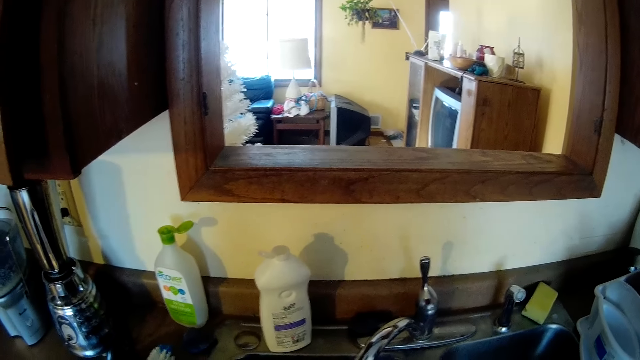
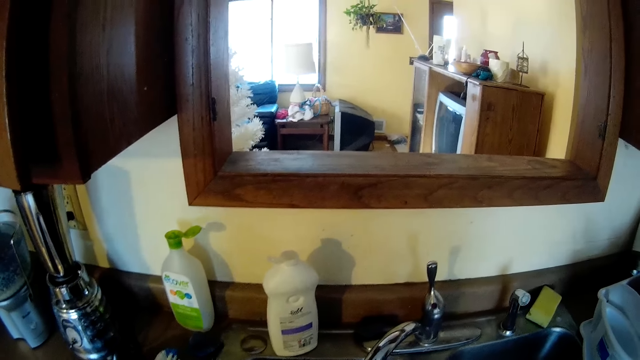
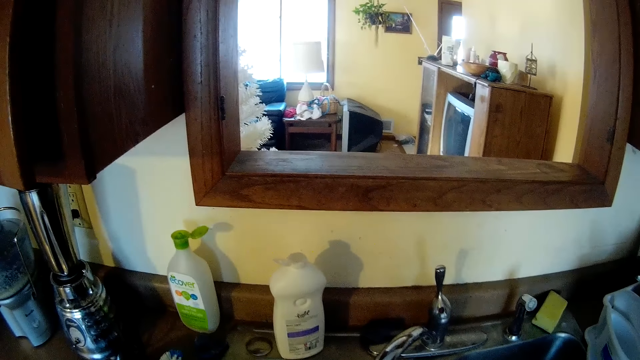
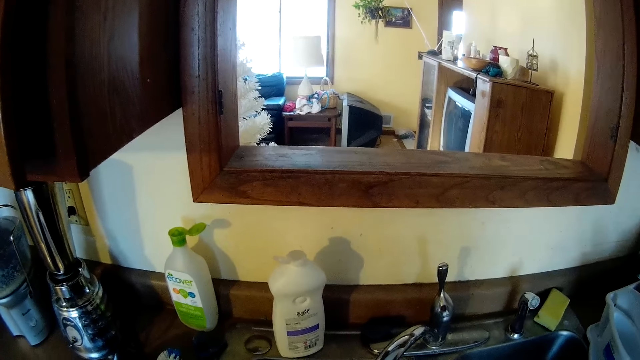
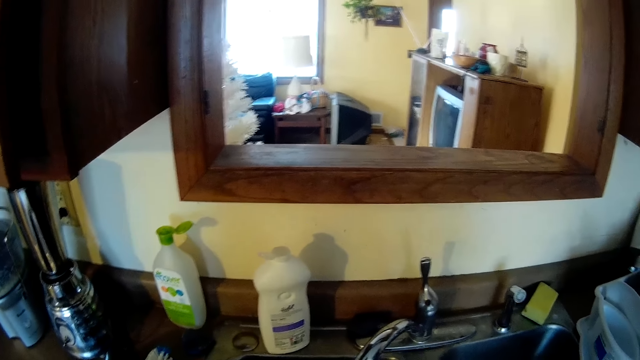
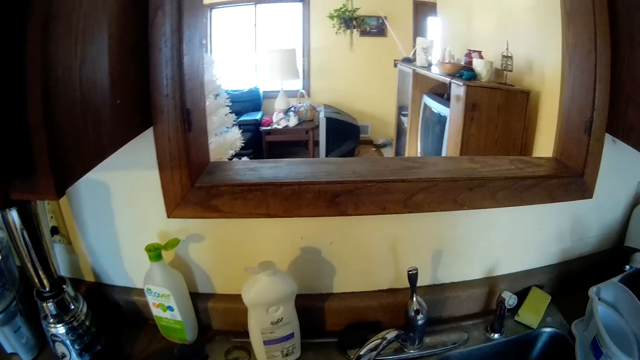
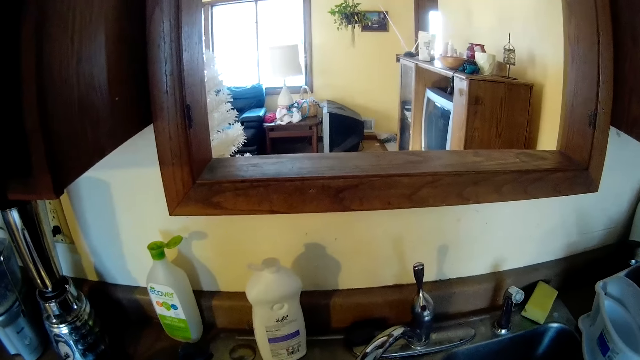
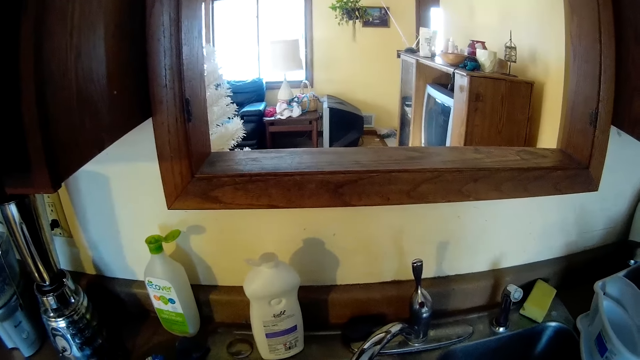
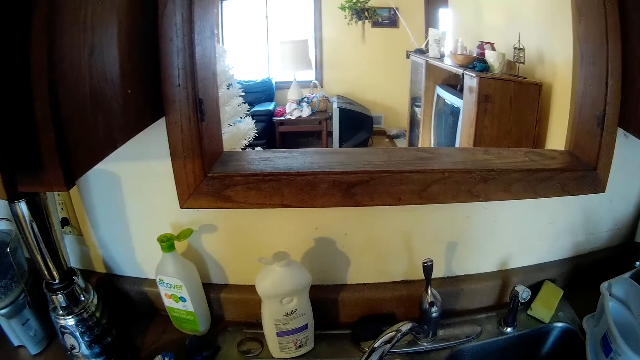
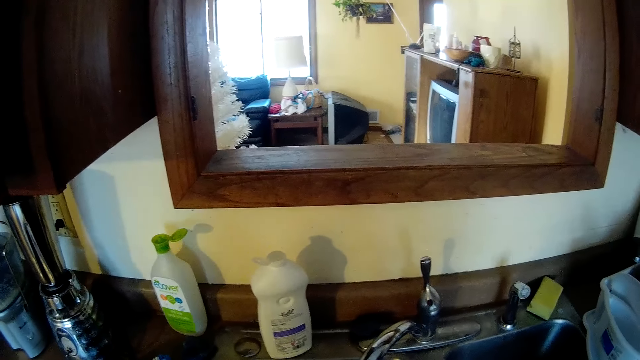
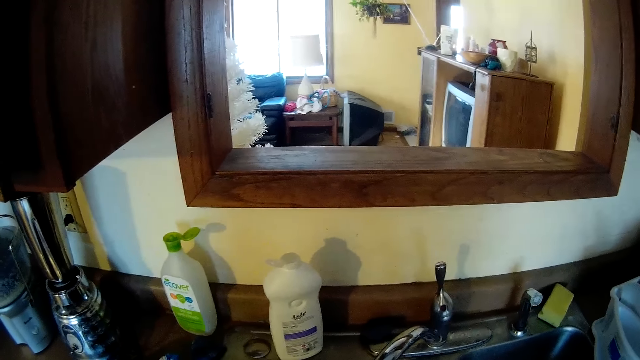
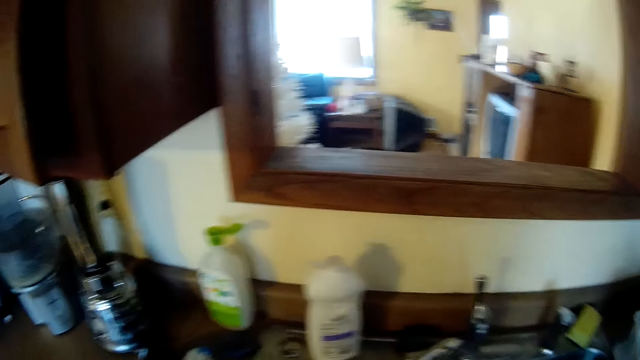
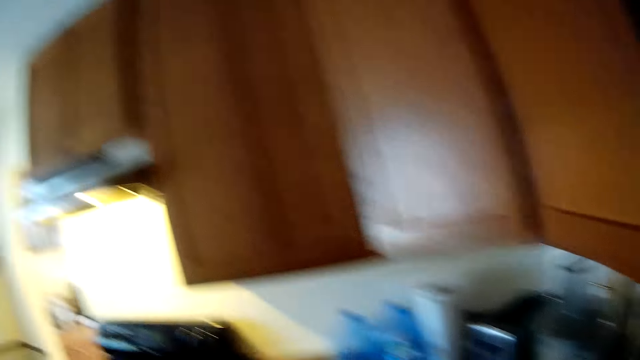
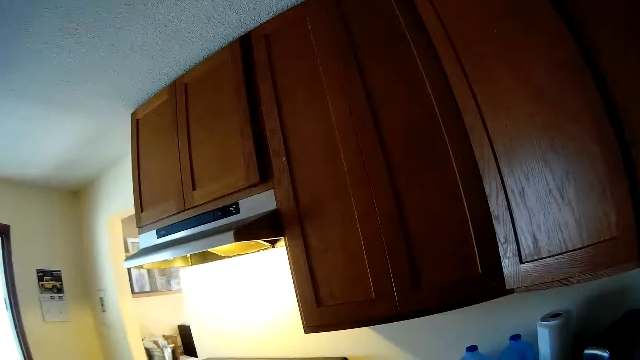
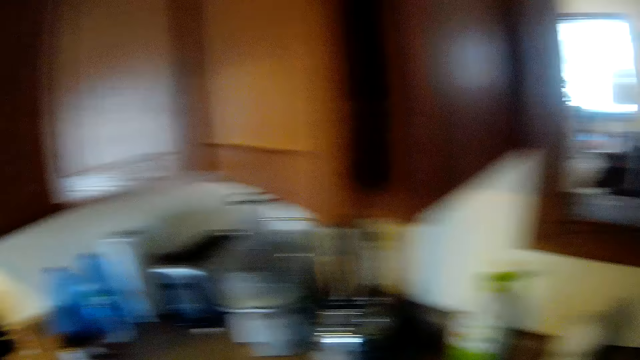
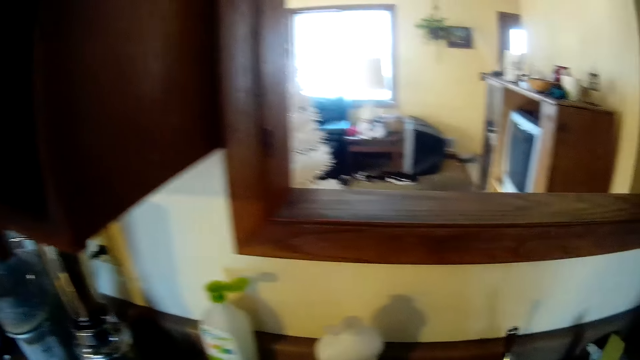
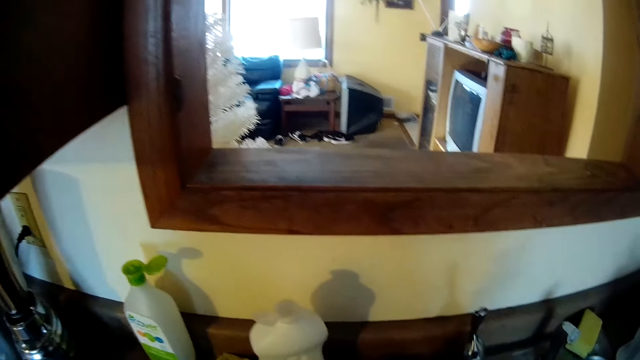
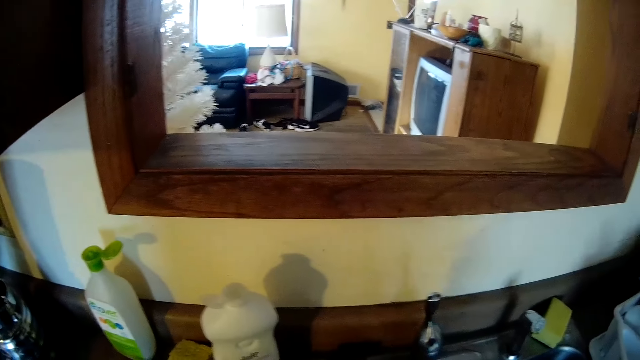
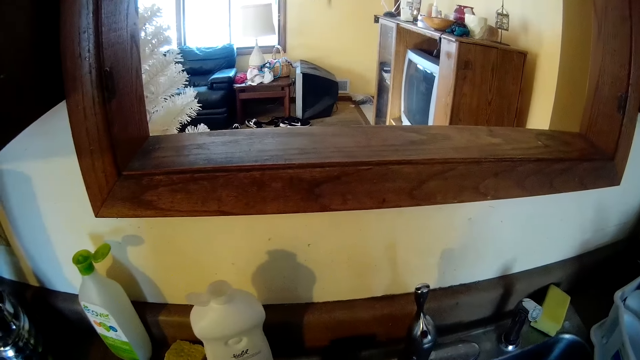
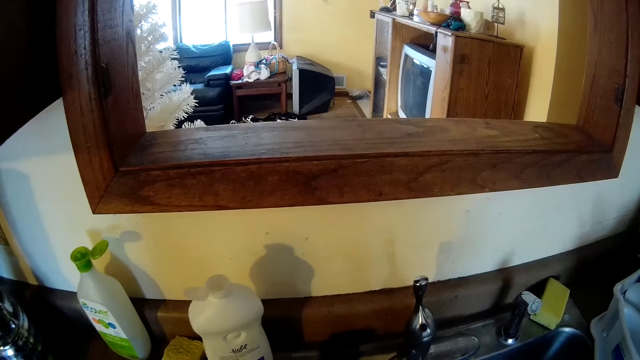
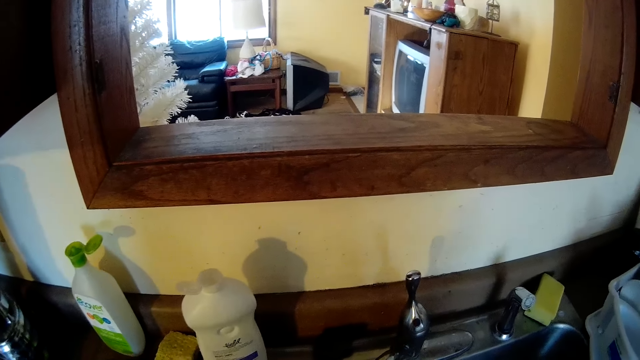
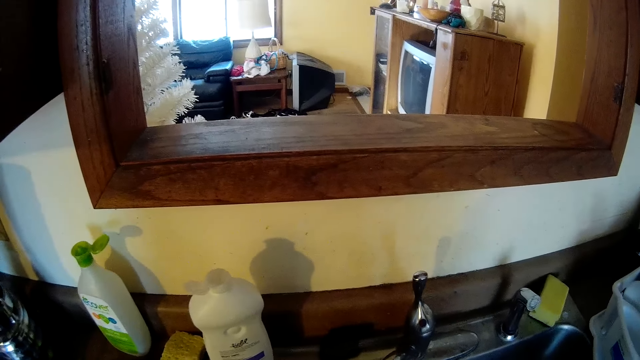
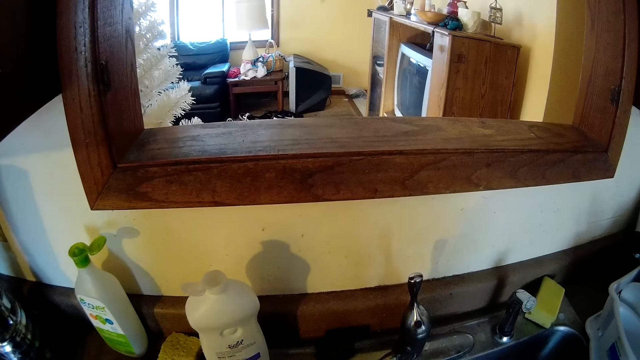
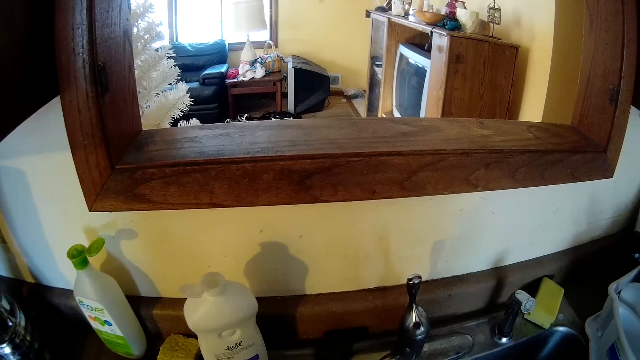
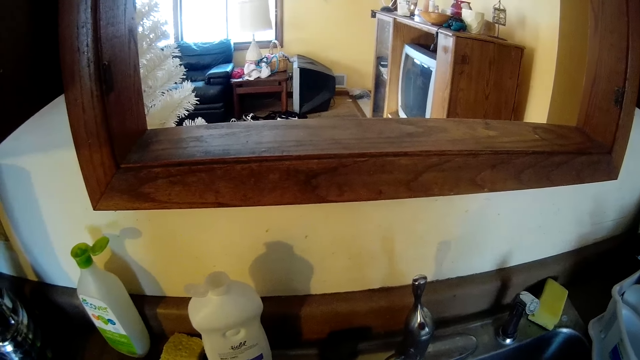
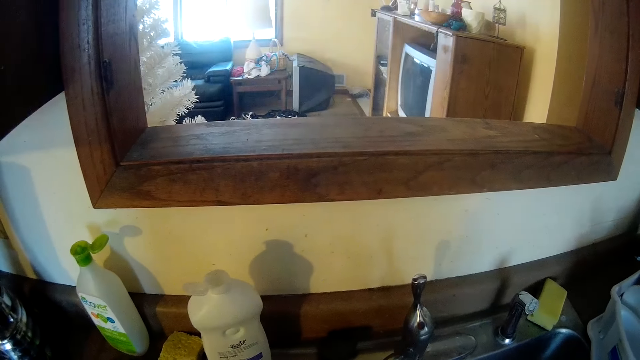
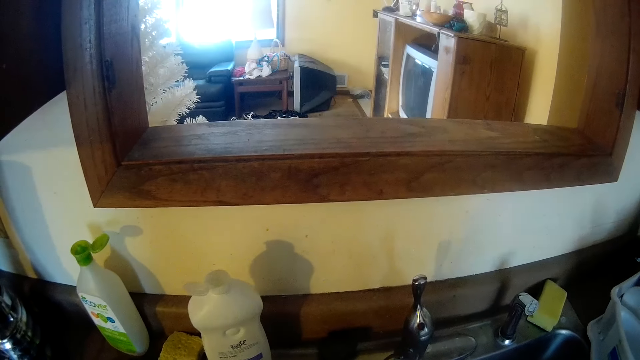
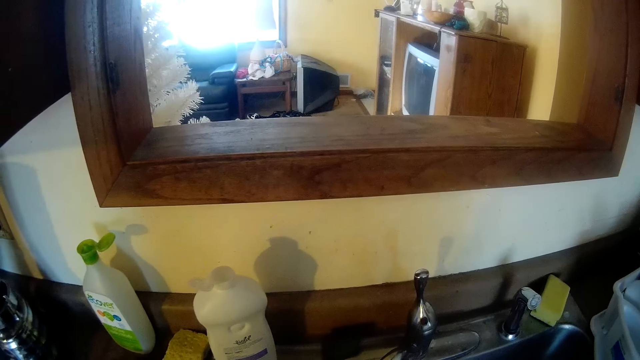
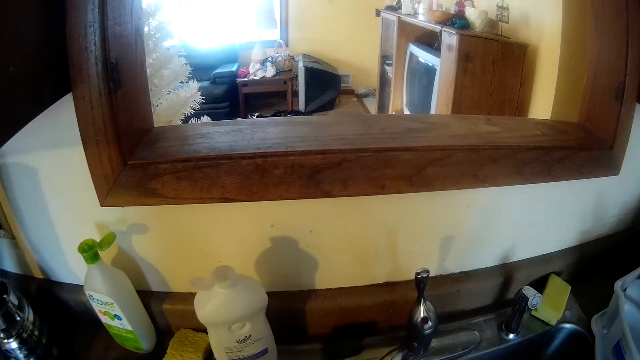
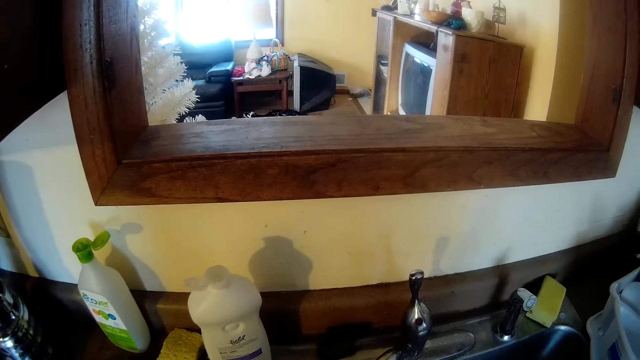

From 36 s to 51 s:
The camera wearer turns around the kitchen. She drops a sponge on the sink countertop with her left hand. She washes the dishes.

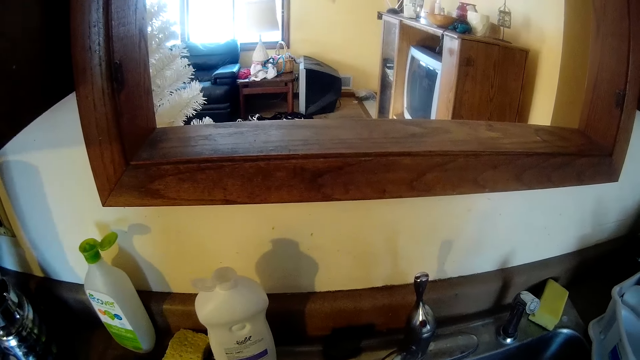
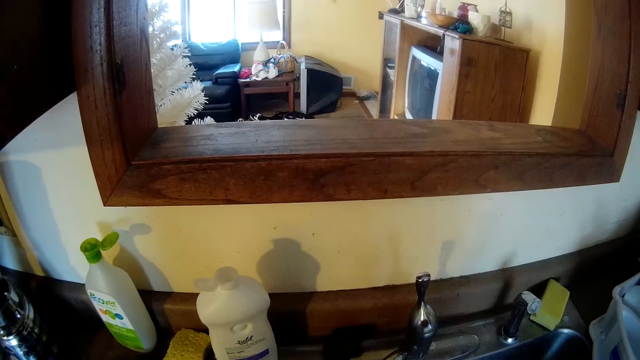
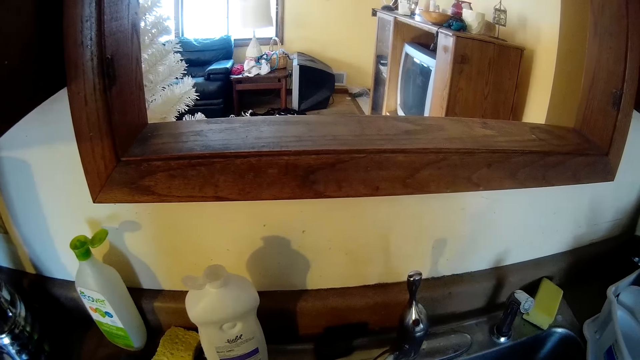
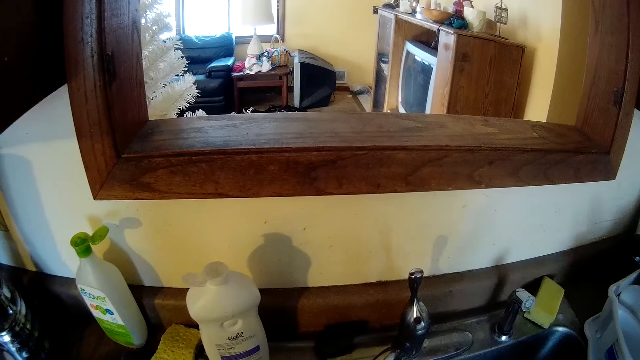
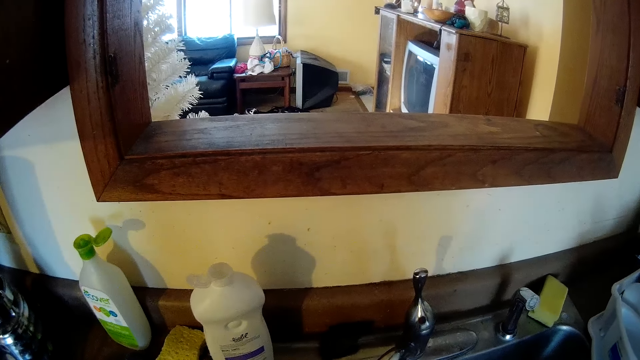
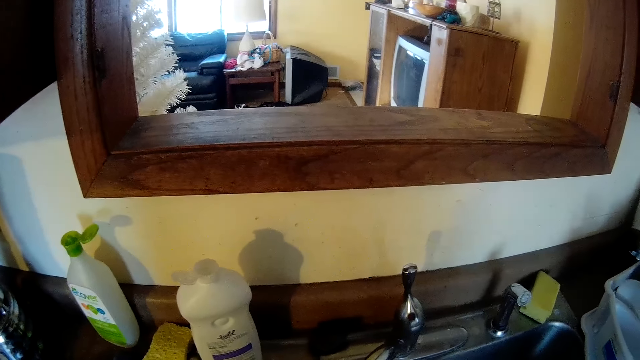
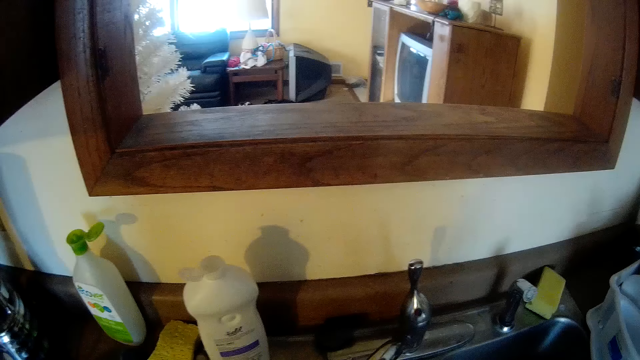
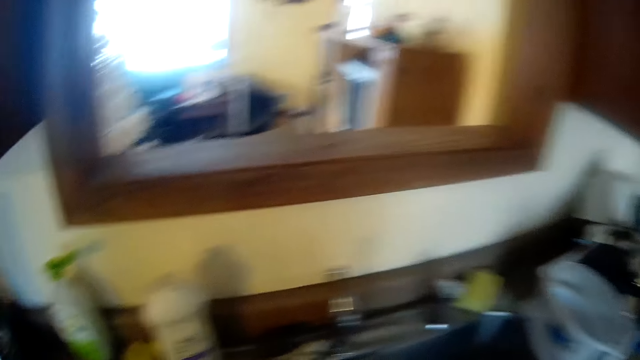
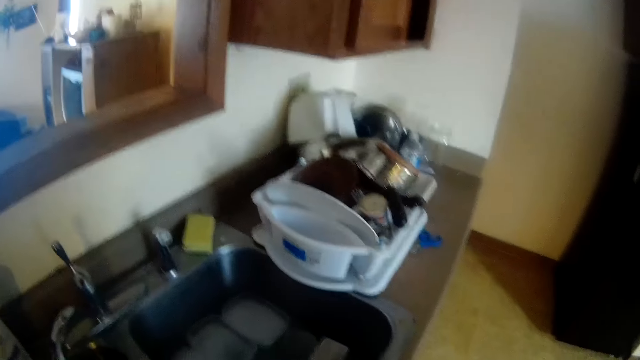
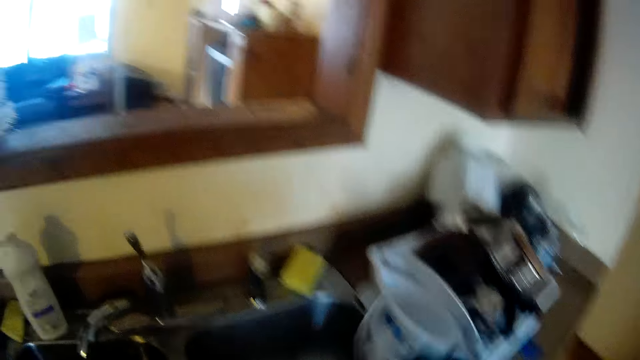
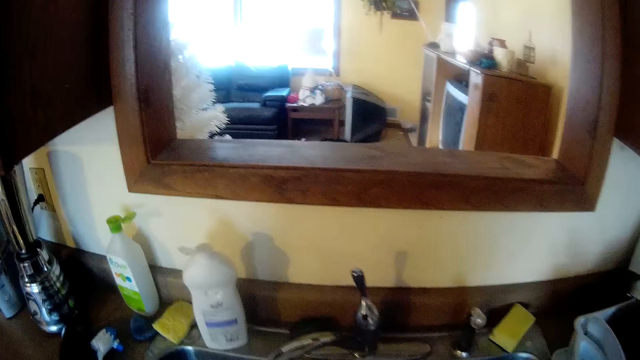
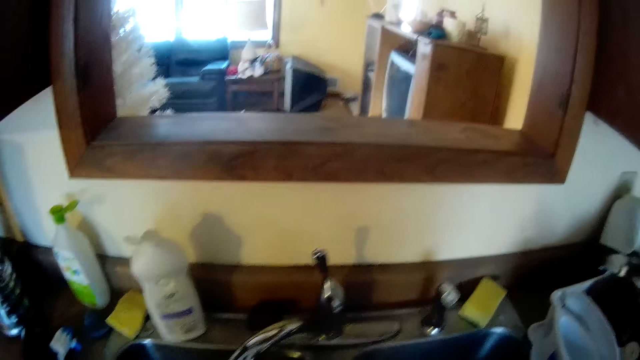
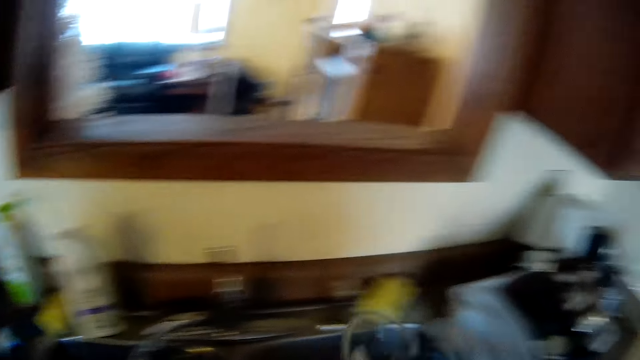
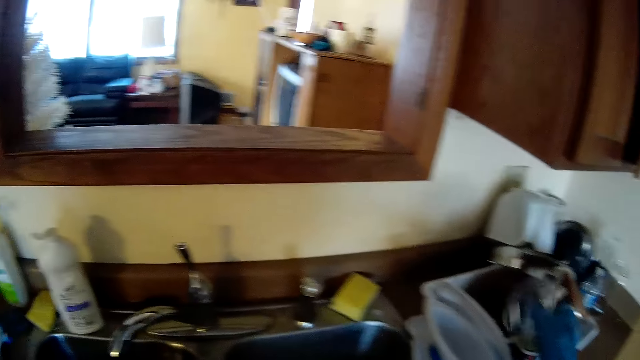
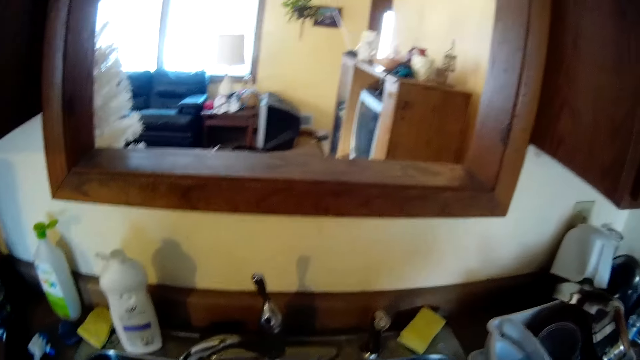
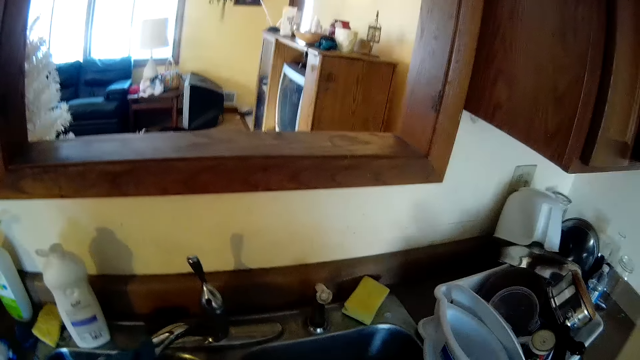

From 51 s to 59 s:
The camera wearer pours water from a plastic container into the sink with her right hand. She raises a plate towards the dish rack. She drops the plastic container in a utensil rack with her right hand. She places the plate in the dish rack. She moves the tap spout with her left hand.
